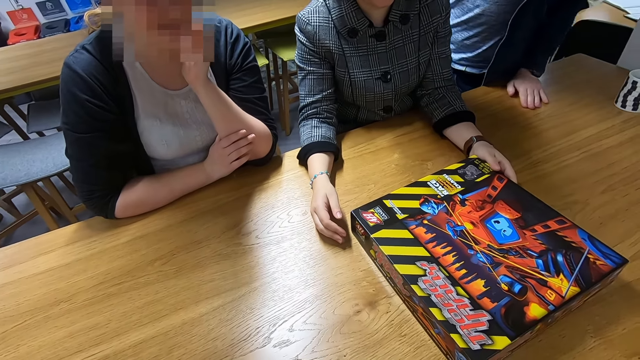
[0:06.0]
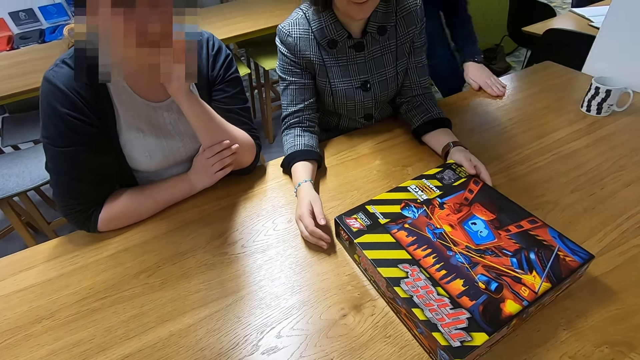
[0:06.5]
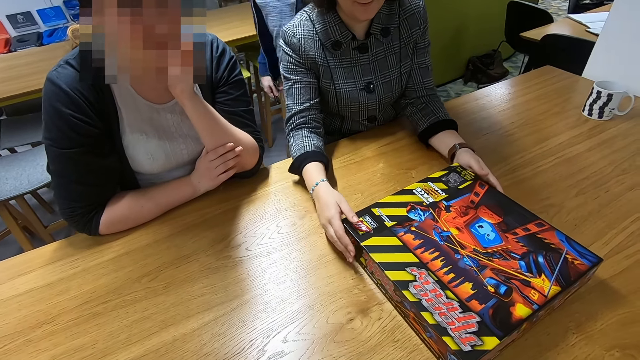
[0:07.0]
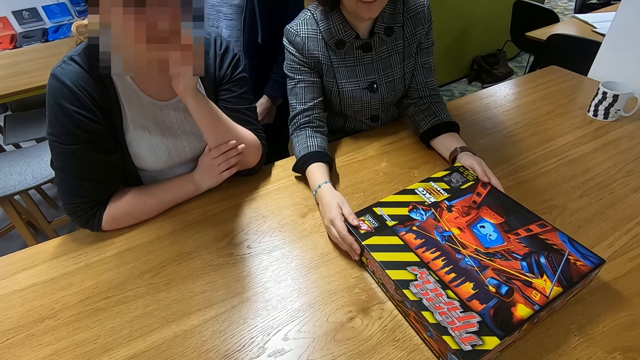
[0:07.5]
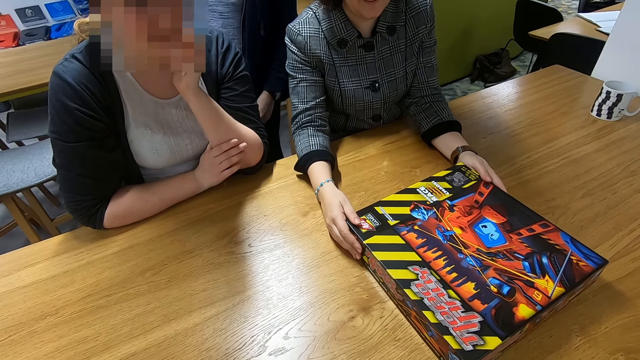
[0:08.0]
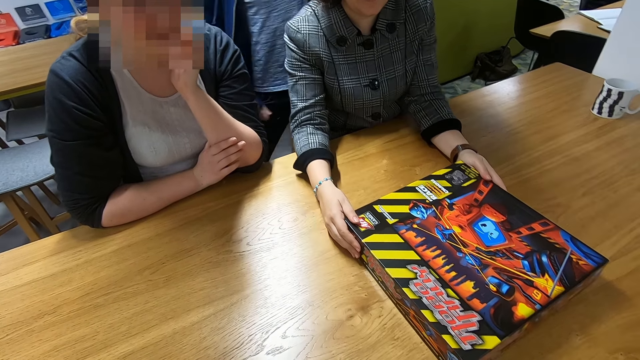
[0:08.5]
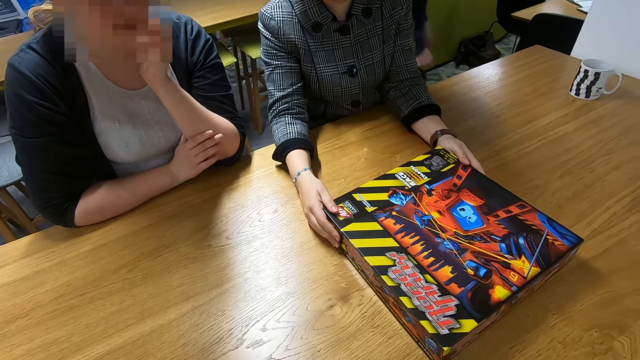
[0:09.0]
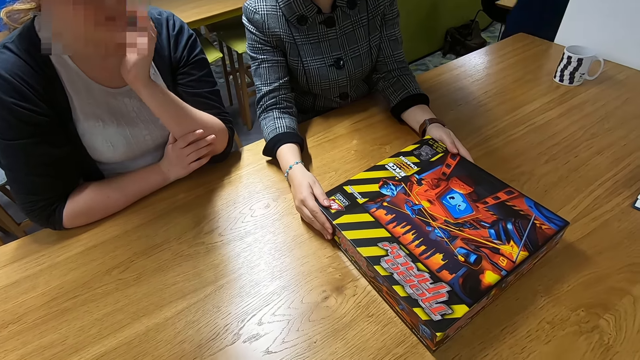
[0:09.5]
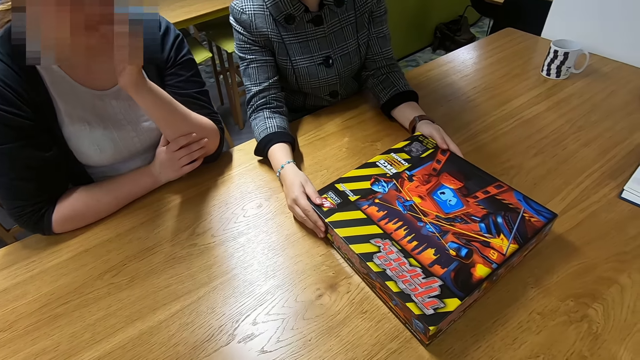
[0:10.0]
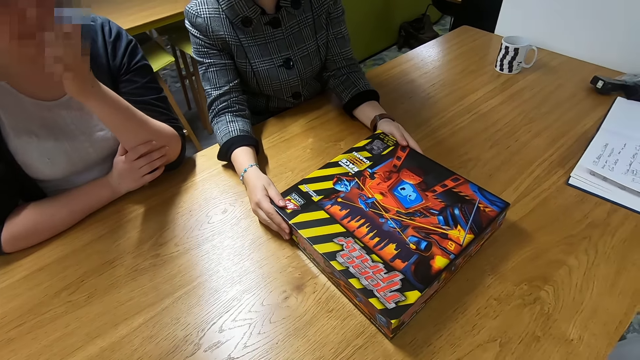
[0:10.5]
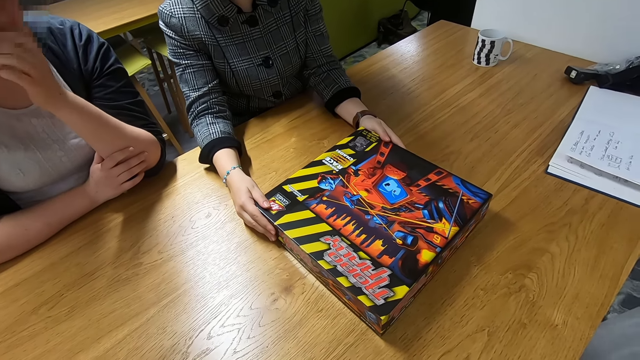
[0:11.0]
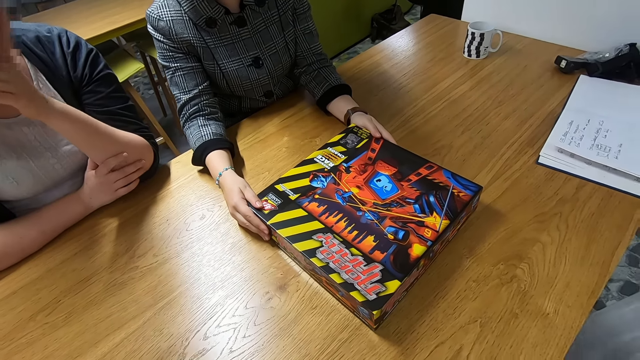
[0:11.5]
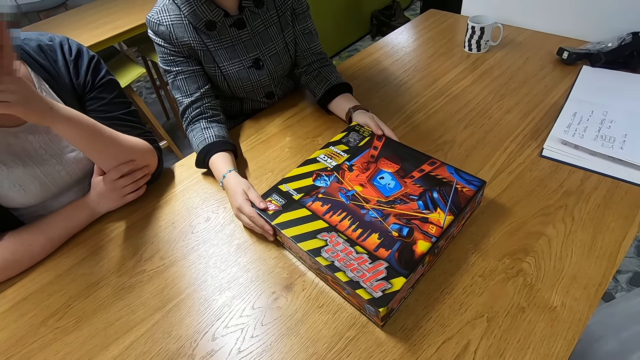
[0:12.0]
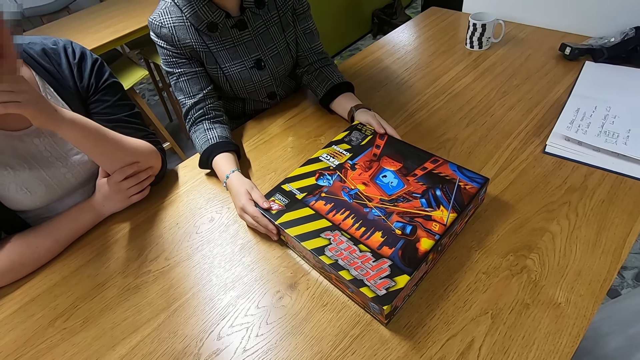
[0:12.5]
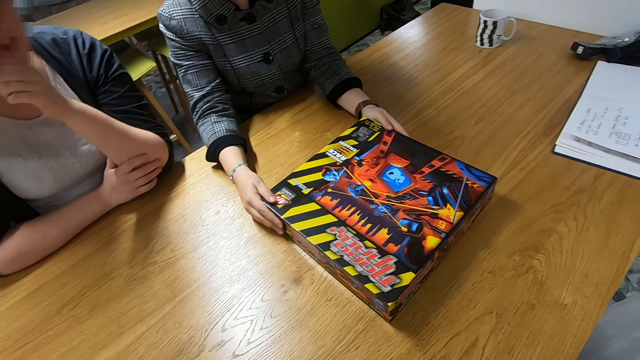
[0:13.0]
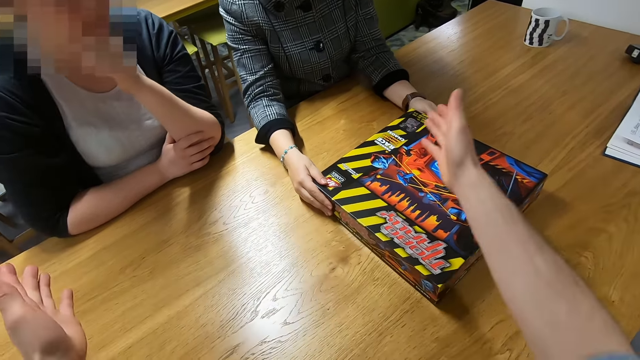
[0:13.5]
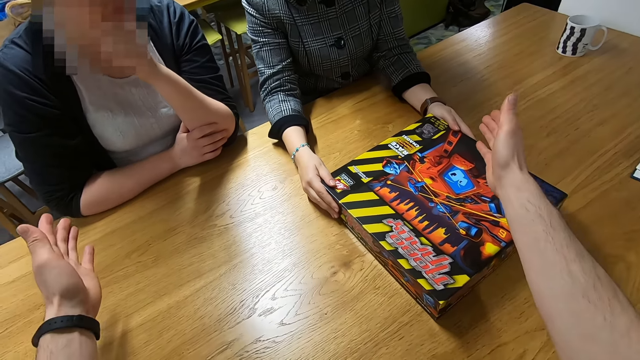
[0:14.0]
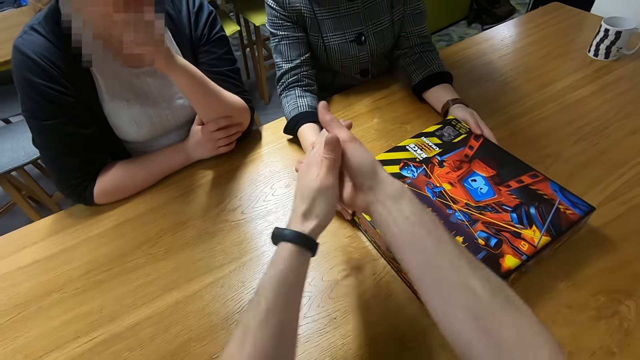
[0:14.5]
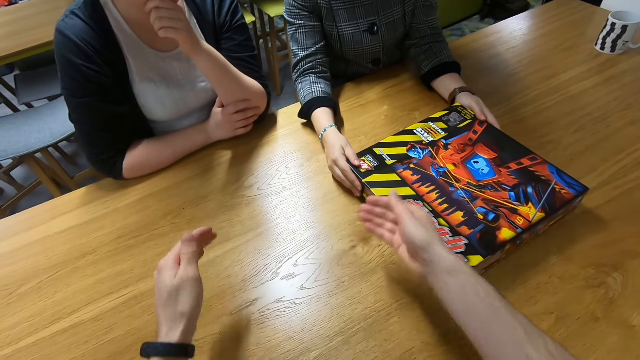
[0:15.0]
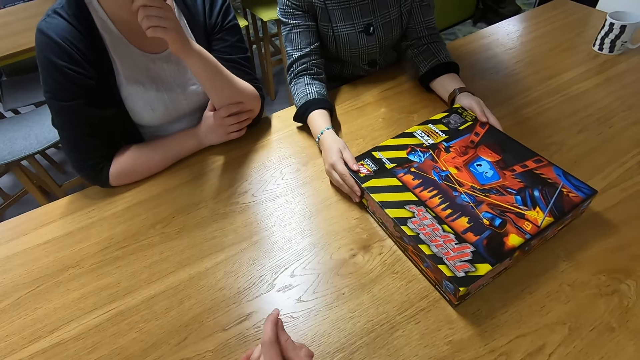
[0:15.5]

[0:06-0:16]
The camera wearer looks at the box on the table. A lady holds the box and lifts her hand. The camera wearer stretches out their hands and claps their hands.

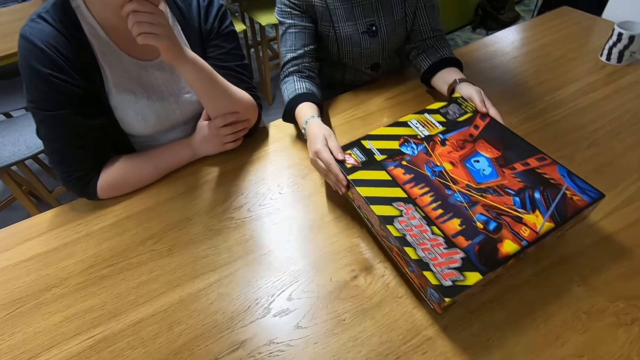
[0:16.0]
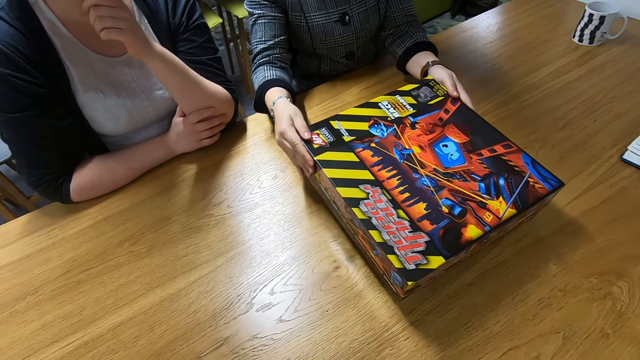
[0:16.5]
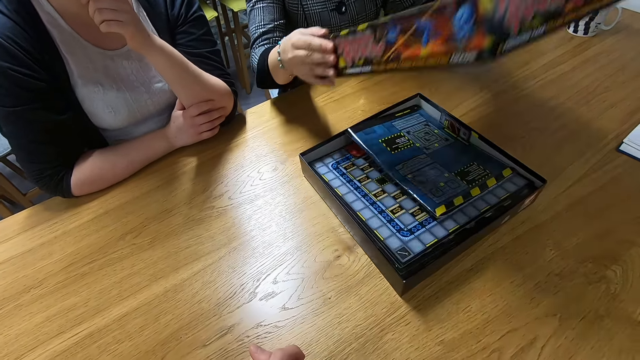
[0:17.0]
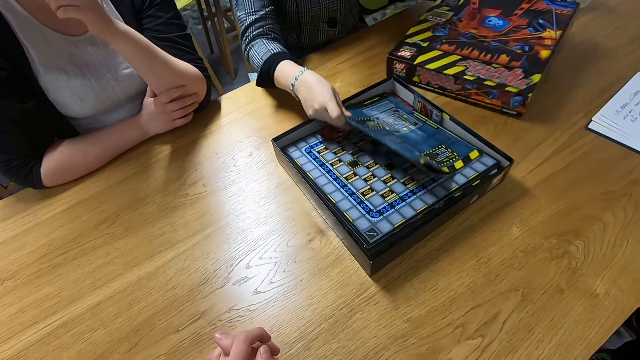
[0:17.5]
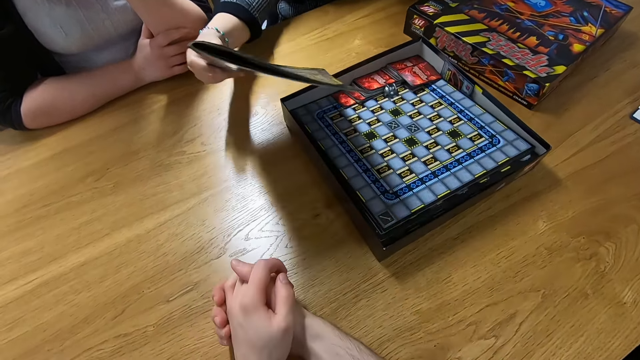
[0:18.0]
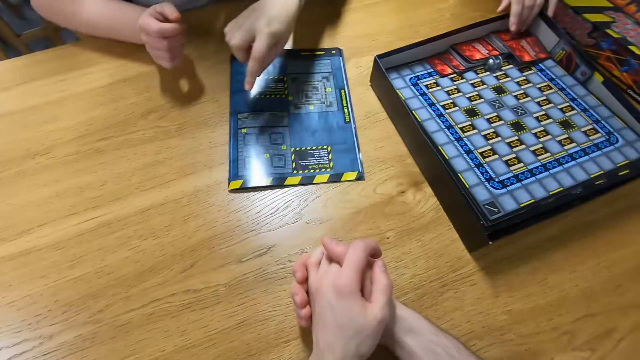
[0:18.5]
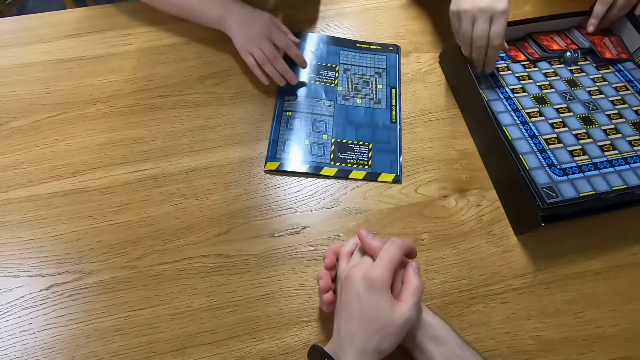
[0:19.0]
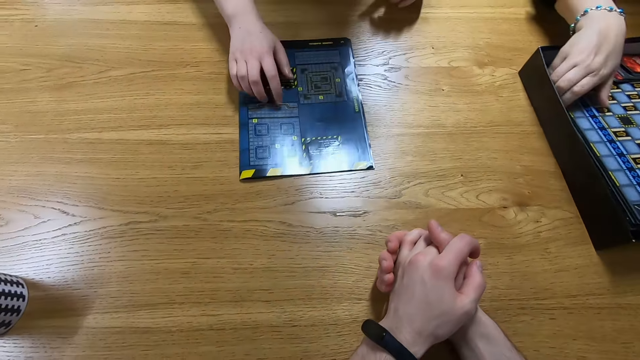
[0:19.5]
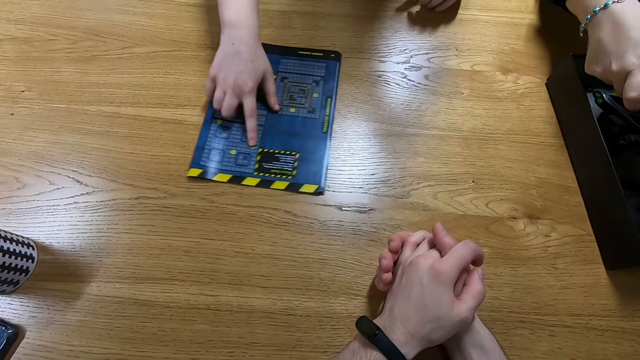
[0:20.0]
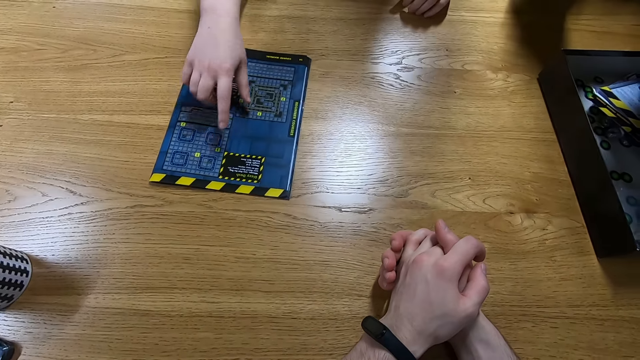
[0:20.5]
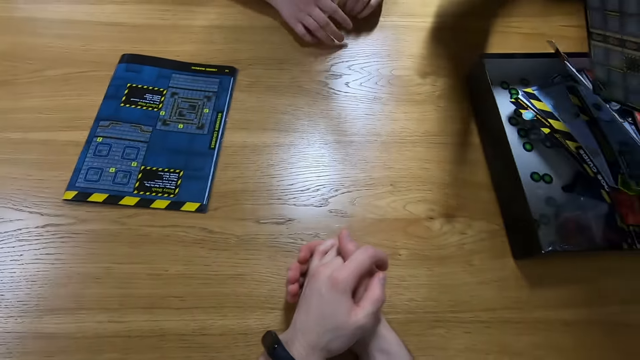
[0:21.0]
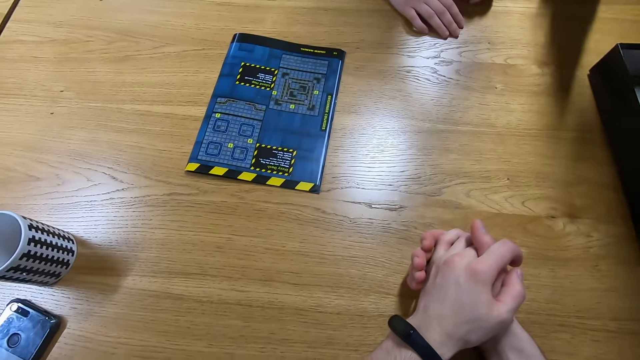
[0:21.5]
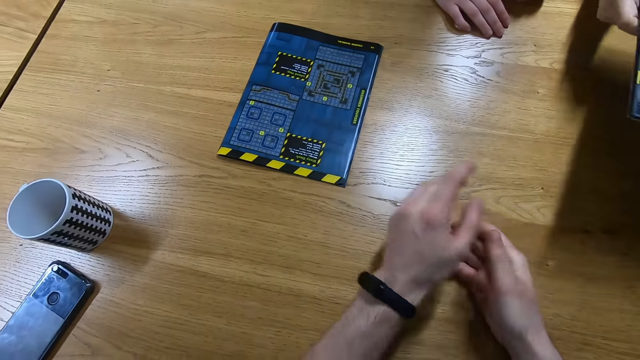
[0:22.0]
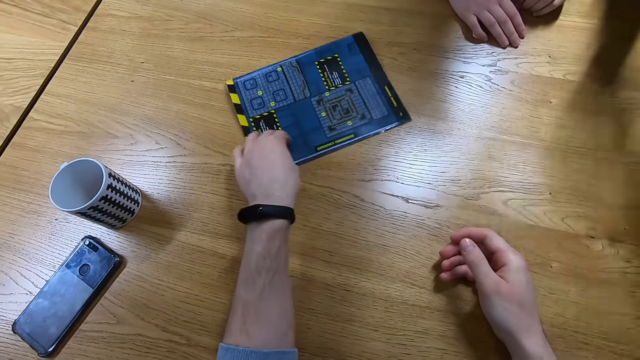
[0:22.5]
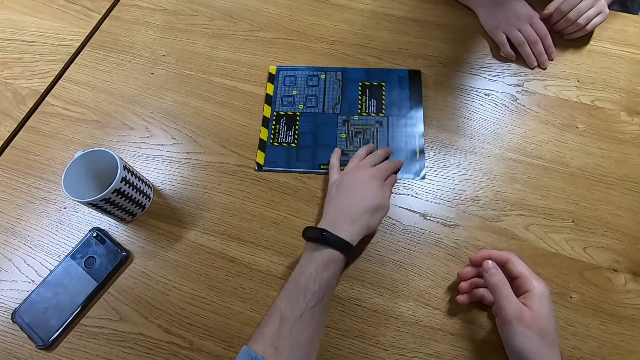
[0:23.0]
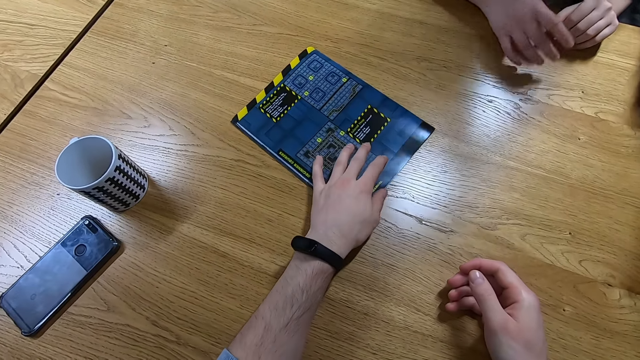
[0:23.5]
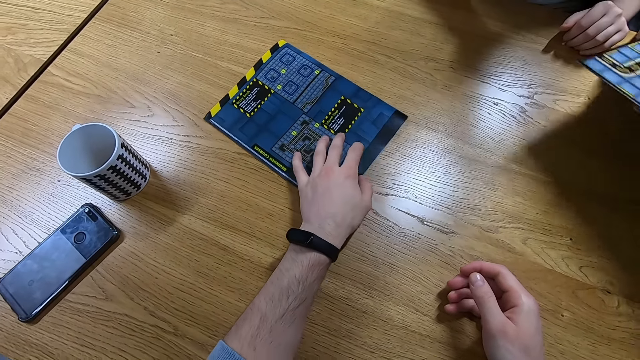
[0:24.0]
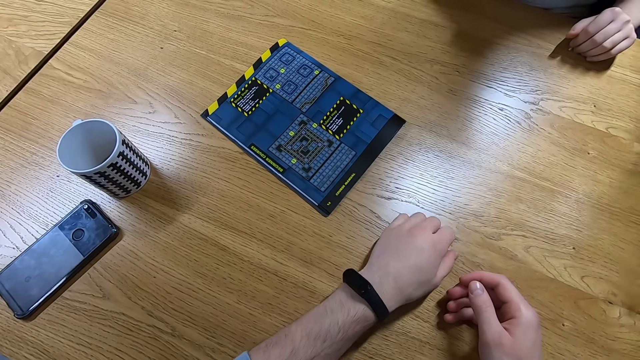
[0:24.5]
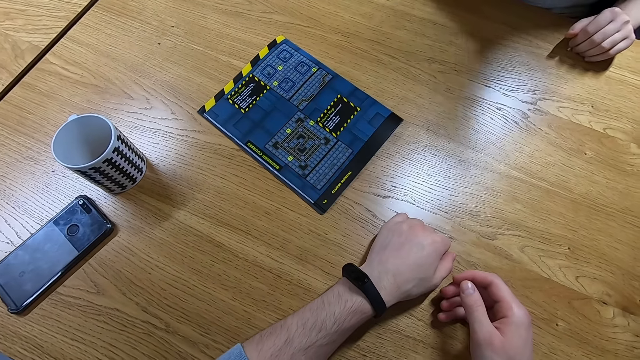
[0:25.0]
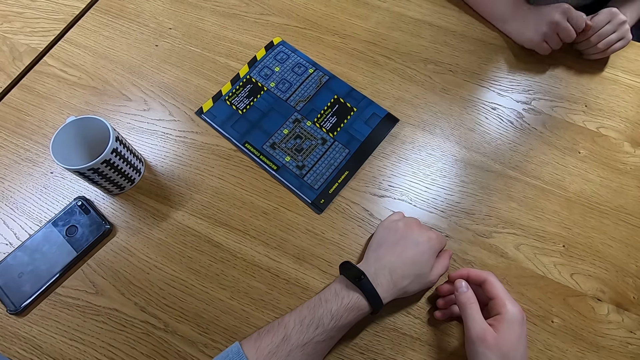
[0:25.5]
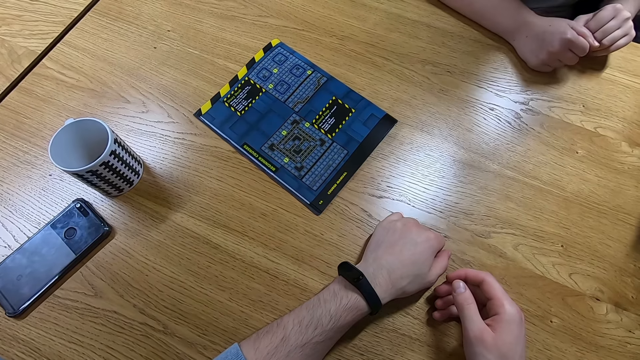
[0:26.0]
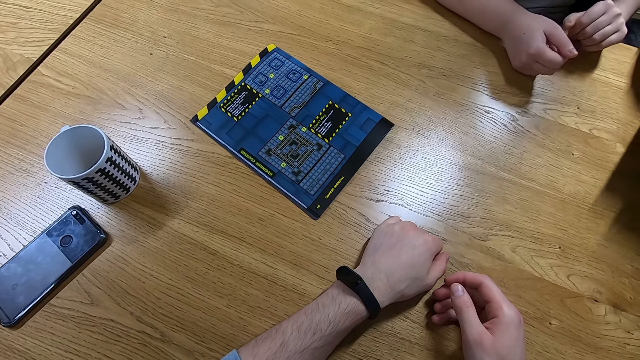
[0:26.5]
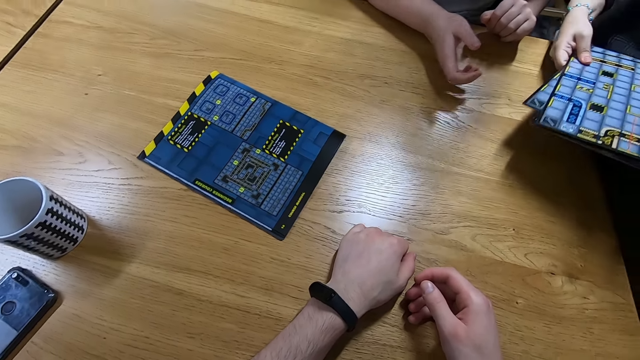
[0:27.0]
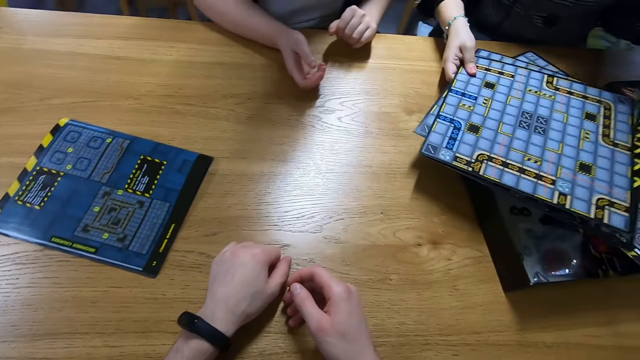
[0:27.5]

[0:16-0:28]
A woman holds the box on the table. The camera wearer looks at the box. The woman opens the box on the table, removes a Ludo board or paper from the box, points on the Ludo board, and places the Ludo board on the table. Another woman pulls the Ludo board and points on the Ludo board. The camera wearer moves the Ludo board. They touch the paper.
